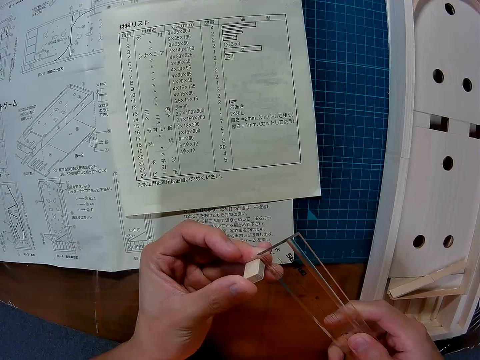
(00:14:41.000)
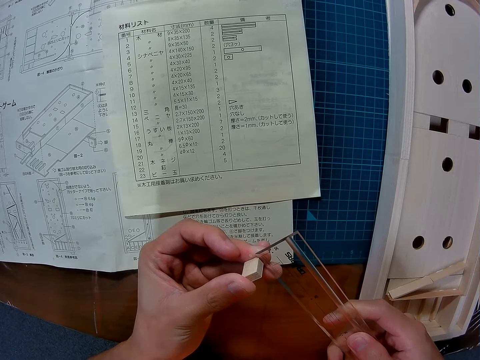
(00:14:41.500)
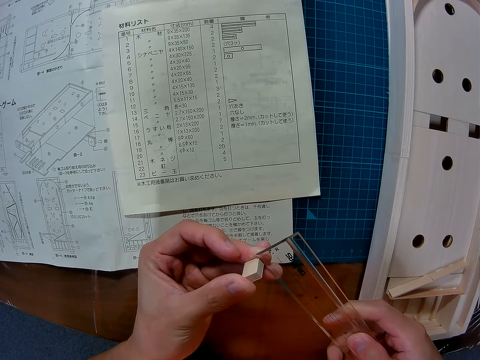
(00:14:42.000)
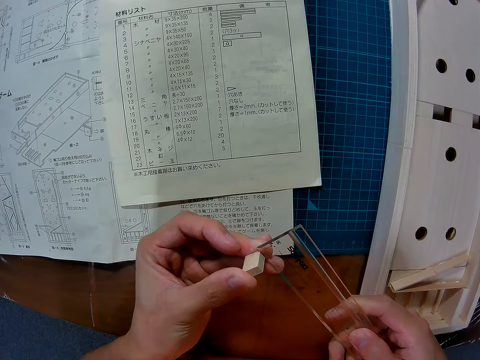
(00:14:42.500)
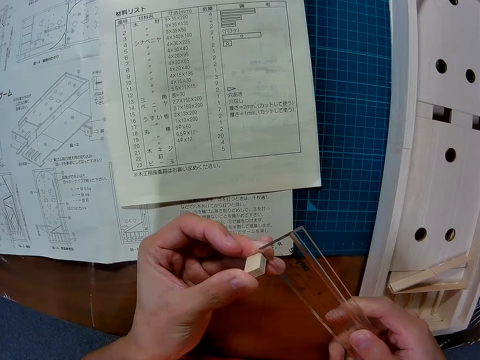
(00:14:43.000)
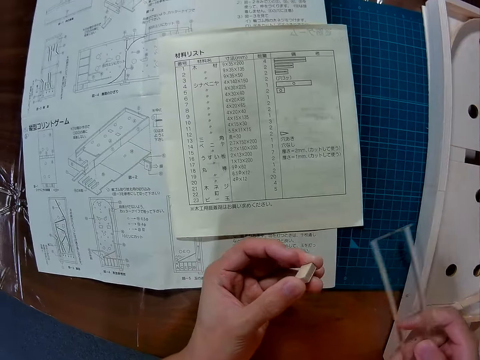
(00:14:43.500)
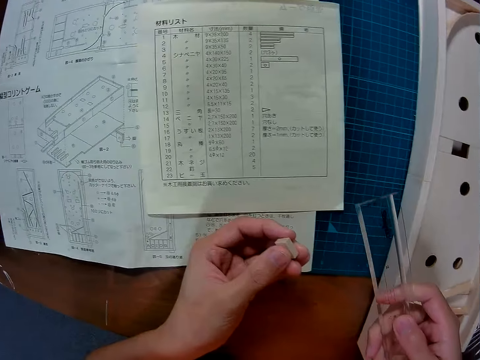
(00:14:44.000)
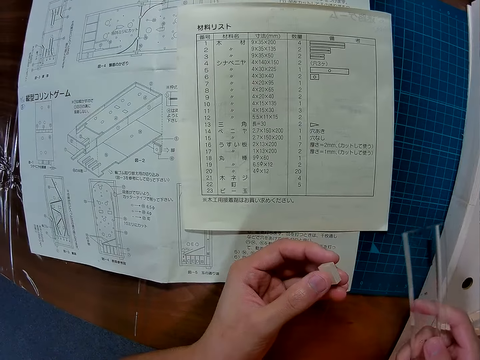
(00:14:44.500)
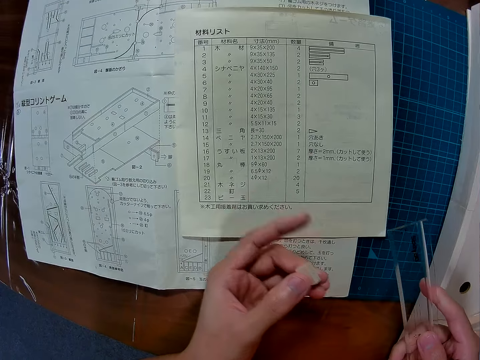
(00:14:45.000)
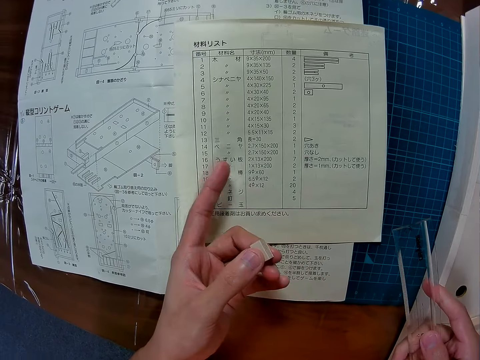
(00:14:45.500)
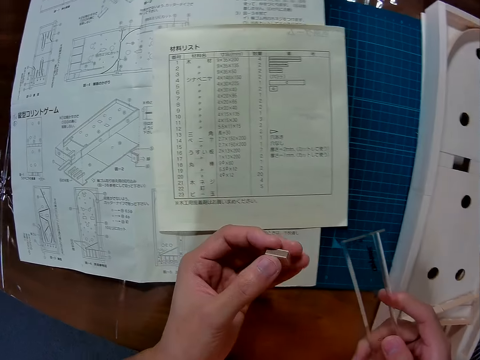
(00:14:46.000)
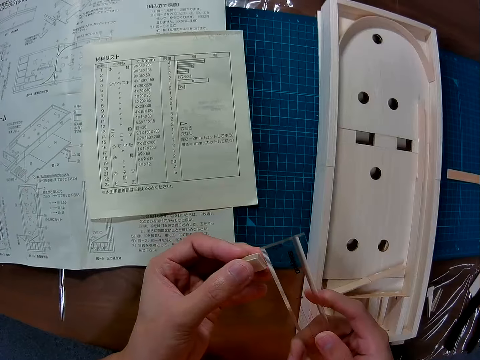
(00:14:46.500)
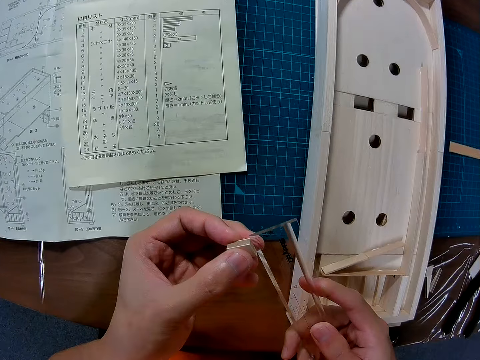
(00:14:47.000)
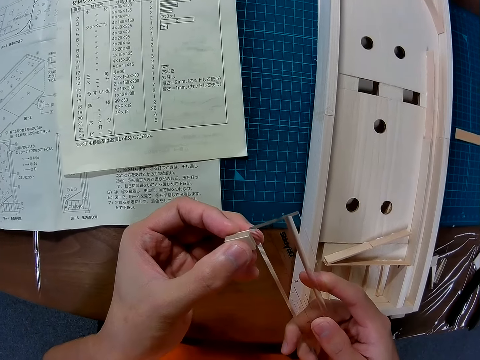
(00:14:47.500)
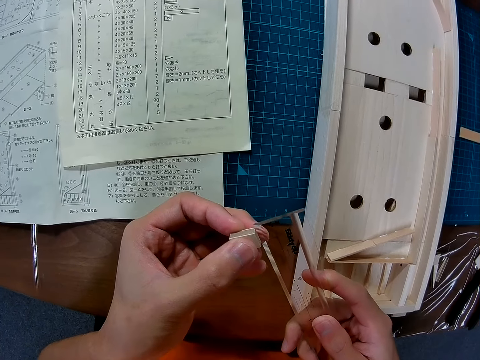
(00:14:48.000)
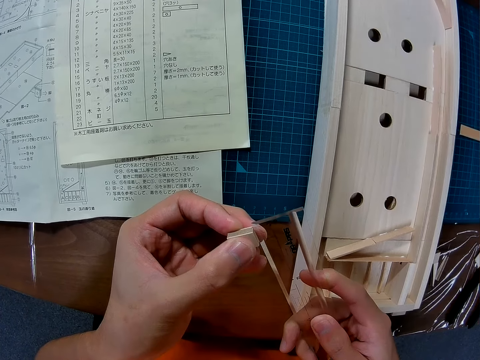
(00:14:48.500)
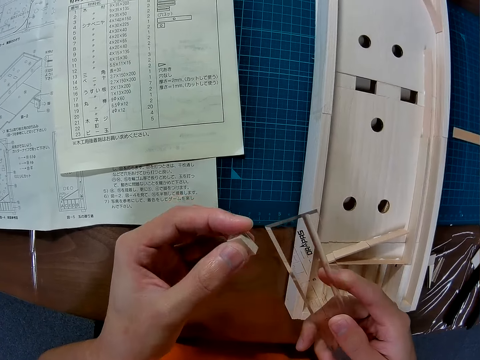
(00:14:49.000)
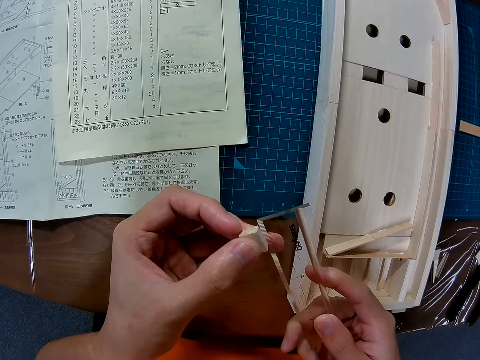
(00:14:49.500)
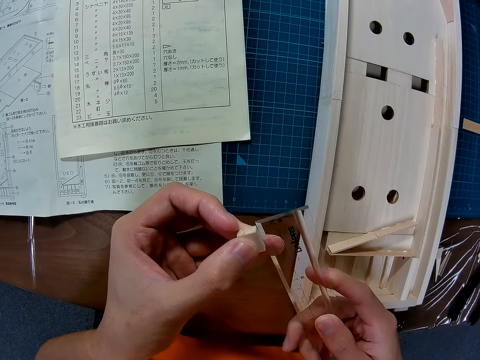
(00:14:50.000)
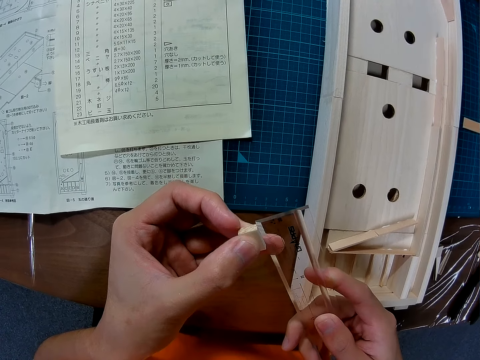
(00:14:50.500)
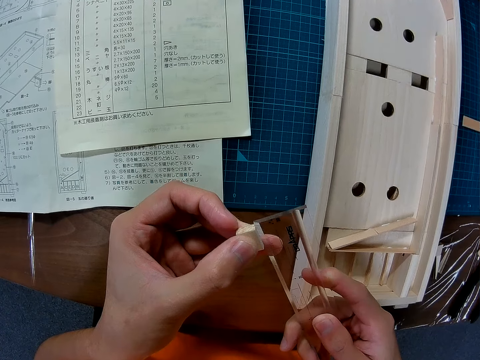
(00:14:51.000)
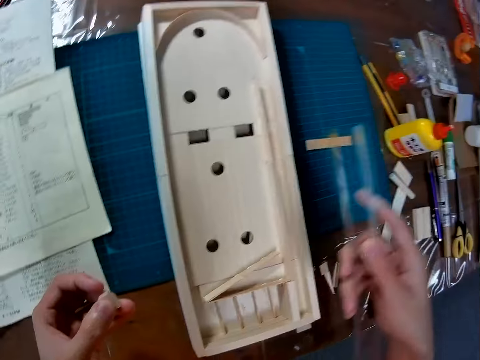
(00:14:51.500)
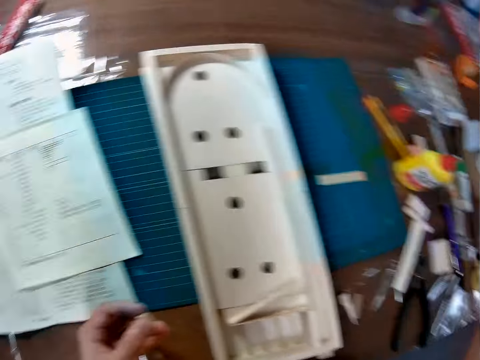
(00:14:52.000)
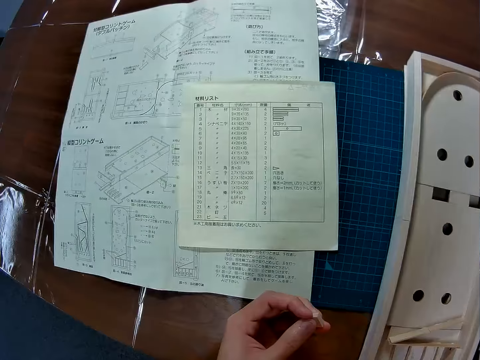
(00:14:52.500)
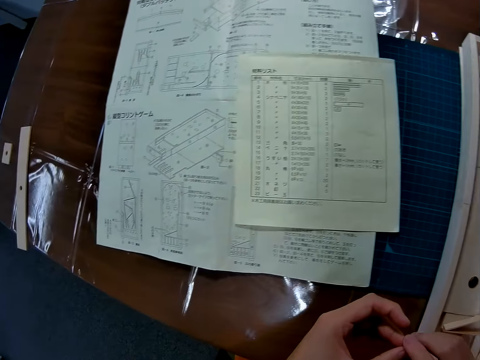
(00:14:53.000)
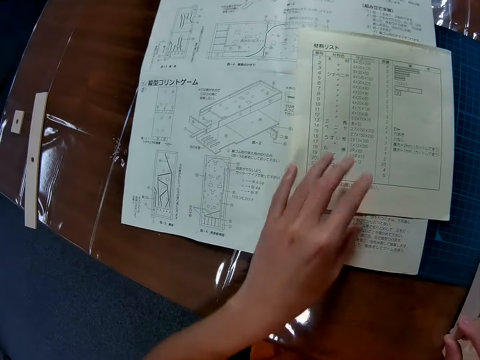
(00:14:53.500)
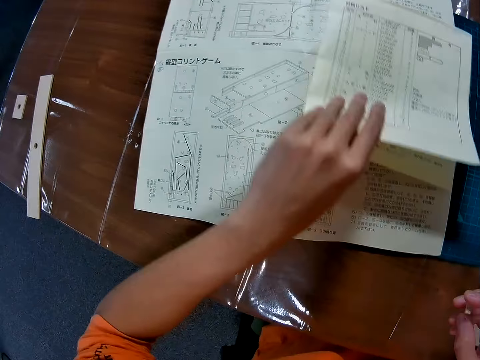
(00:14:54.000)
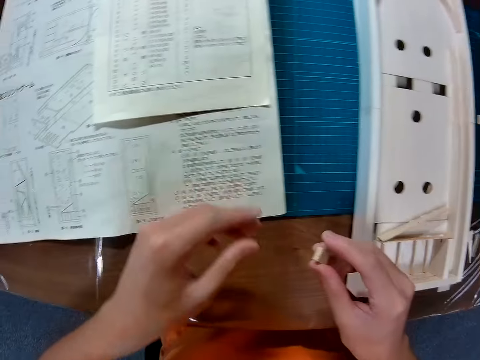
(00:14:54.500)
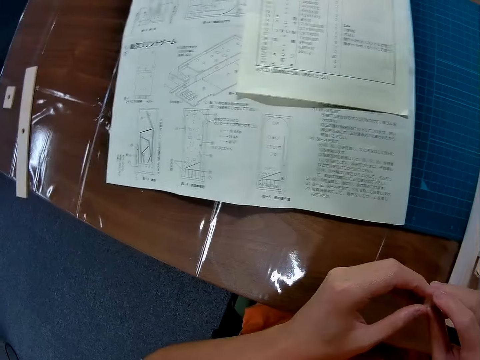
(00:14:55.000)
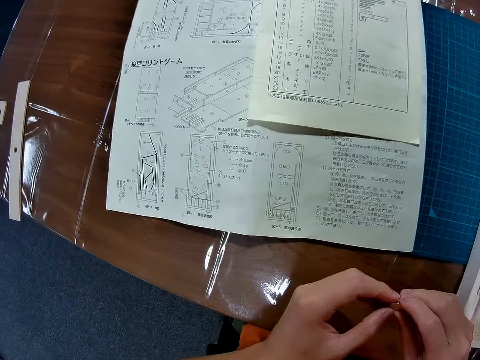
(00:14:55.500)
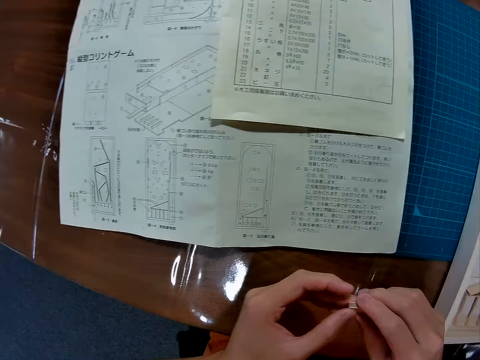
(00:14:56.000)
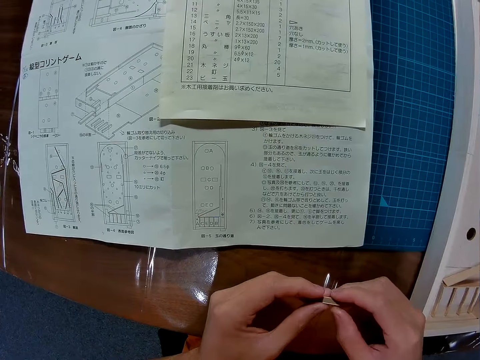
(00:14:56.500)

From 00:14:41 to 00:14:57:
The camera wearer measures the wood piece or model piece with the ruler. He turns the model piece. He points towards the booklet. He checks the book manual with his left hand. He measures the wood piece with the ruler. He places the ruler on the table. He switches the model piece to the right hand. He adjusts the booklet on the woodcraft construction kit manual. He raises the book manual with his left hand and drops the book manual back on the manual sheet. He holds the model piece with both hands. He looks towards the woodcraft construction kit manual.

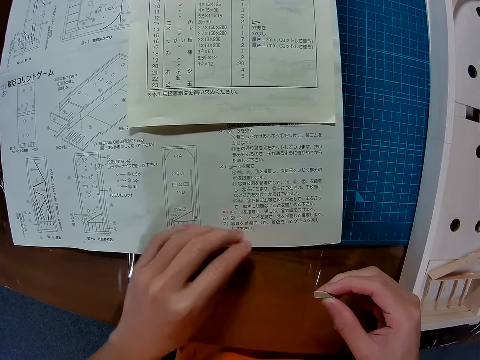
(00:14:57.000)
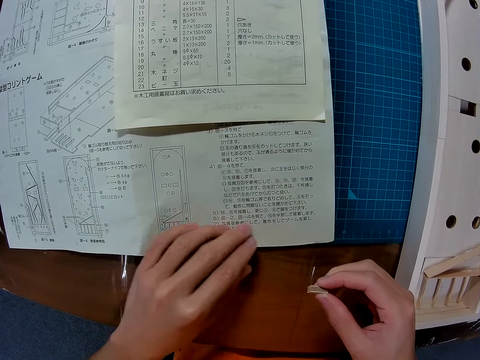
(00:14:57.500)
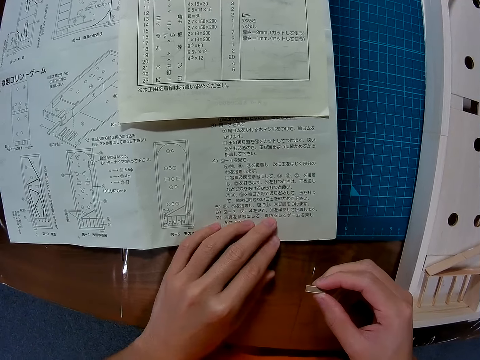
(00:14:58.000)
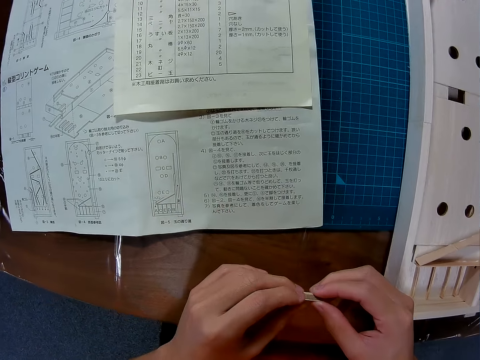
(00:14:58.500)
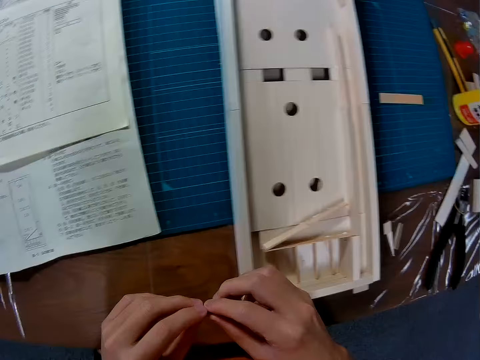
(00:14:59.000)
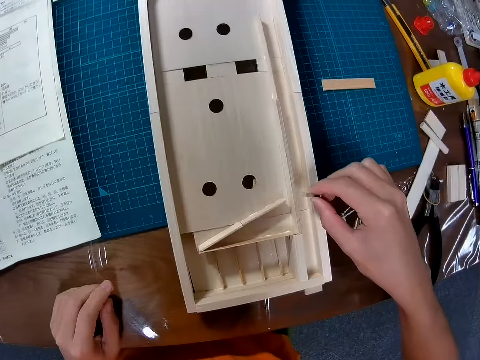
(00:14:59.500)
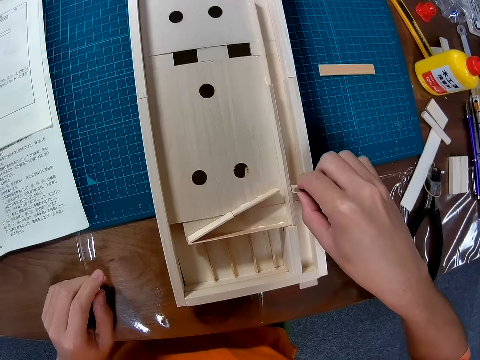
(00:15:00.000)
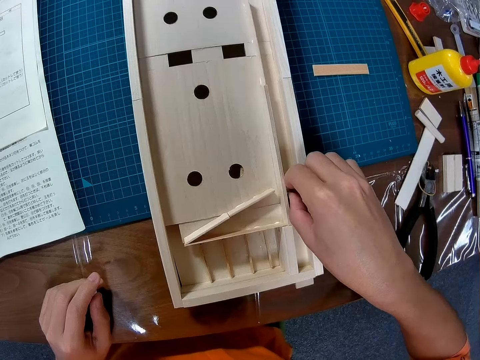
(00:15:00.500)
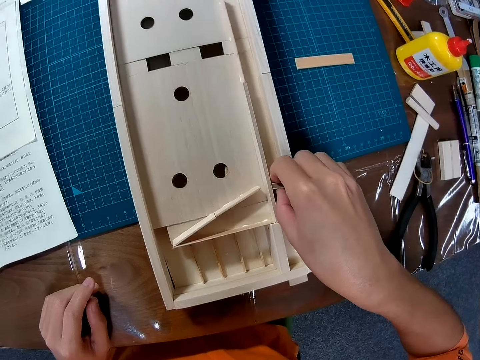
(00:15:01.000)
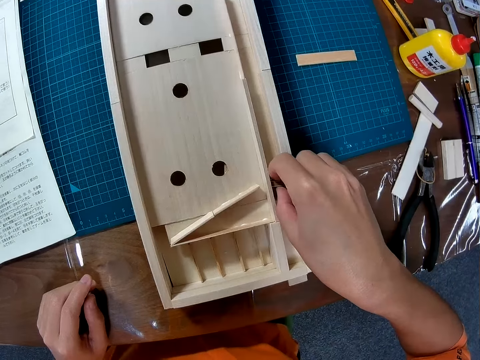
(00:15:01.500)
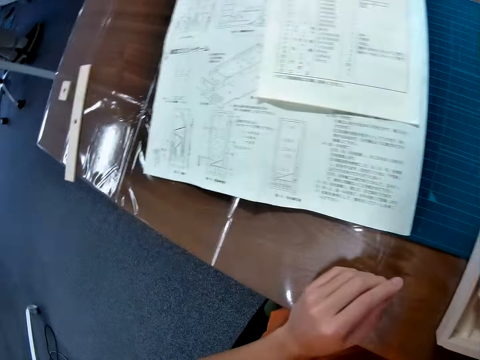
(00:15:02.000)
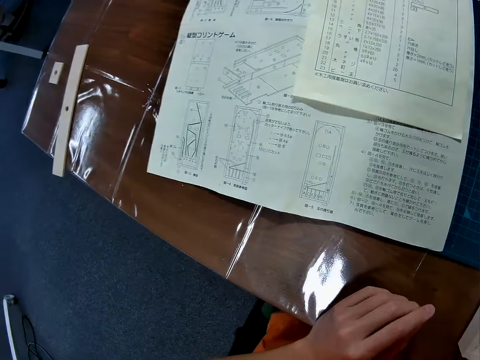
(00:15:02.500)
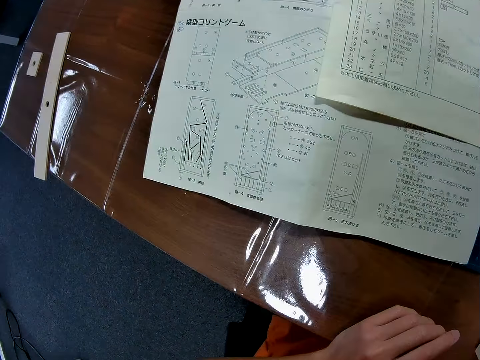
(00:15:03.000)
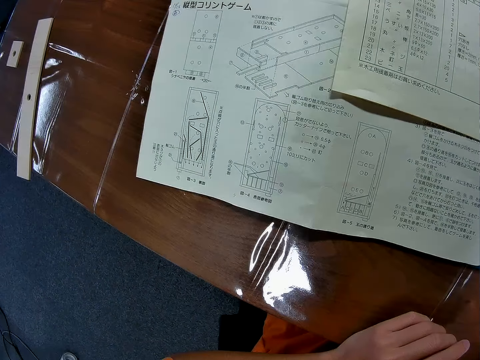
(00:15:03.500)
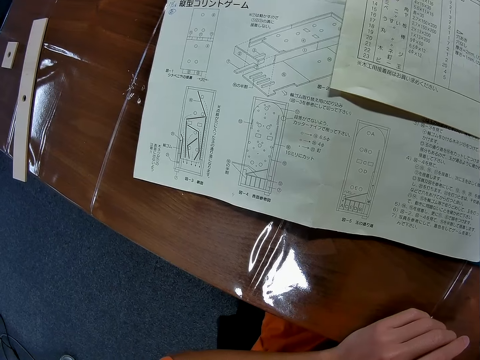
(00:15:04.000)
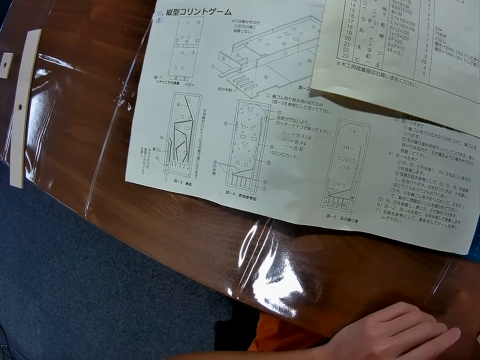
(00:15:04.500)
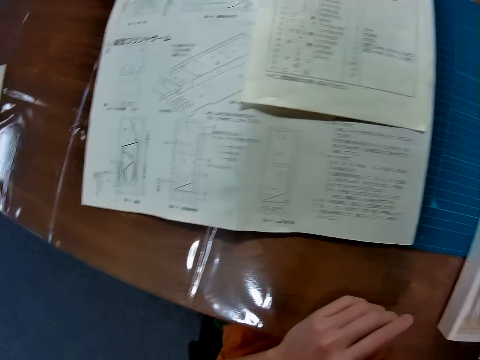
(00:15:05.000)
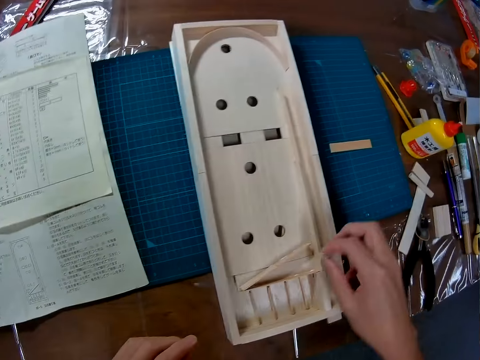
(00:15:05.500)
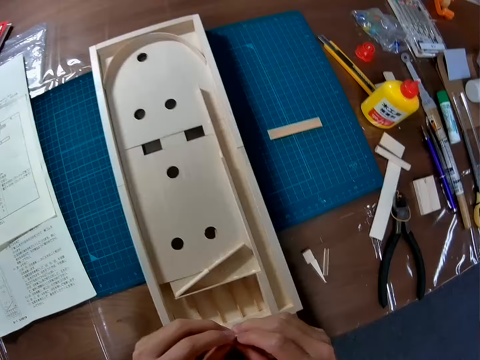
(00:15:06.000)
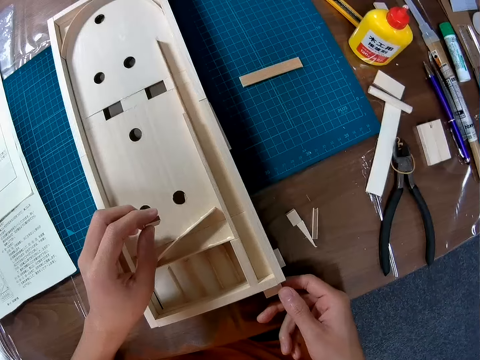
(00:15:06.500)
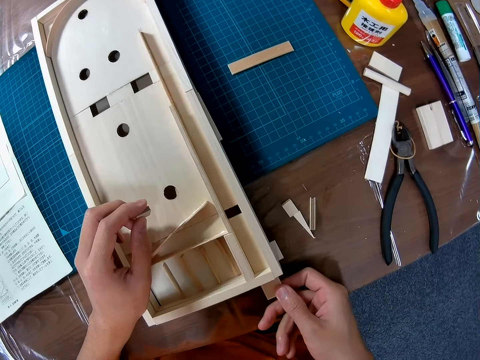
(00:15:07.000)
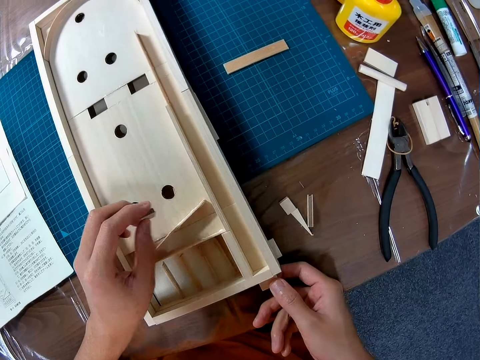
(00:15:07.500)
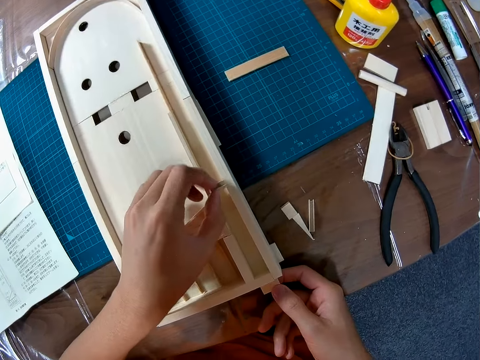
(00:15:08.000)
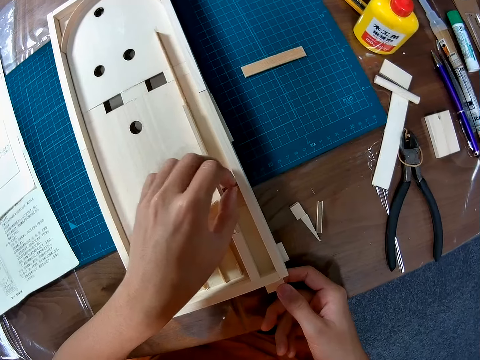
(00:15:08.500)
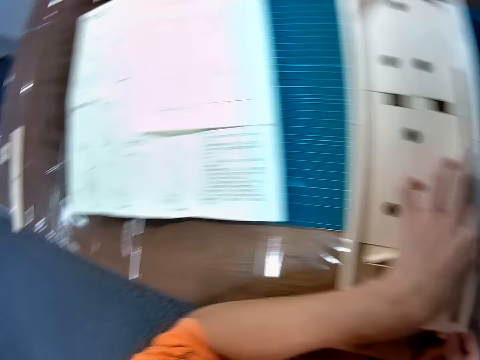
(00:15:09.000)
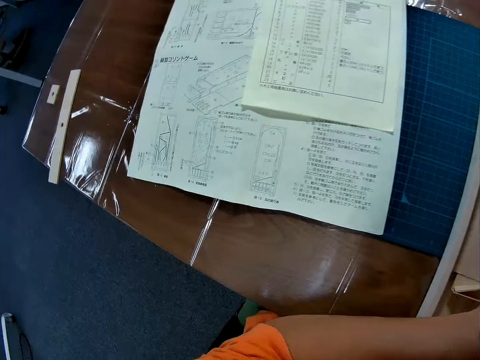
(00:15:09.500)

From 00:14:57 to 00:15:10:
The camera wearer touches the woodcraft construction kit manual with the left hand. They study the manual. They hold the model piece with both hands and set the model piece on the wooden model or wood craft. They look towards the woodcraft construction kit manual. They look towards the wooden model. They hold the model piece with the left hand. They adjust the wooden model. They pull back a wood piece on the wood craft. They set the model piece on the wooden model. They look towards the woodcraft construction kit manual.
